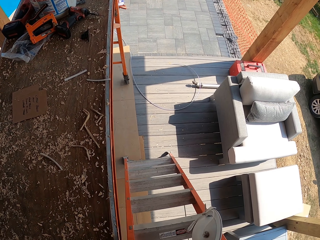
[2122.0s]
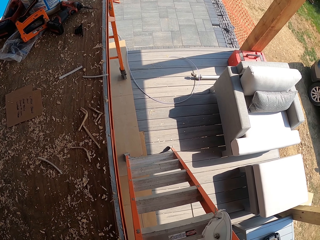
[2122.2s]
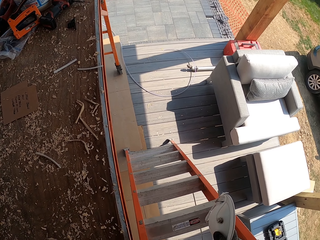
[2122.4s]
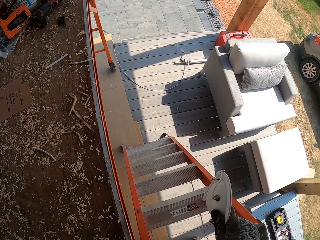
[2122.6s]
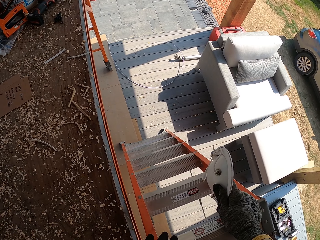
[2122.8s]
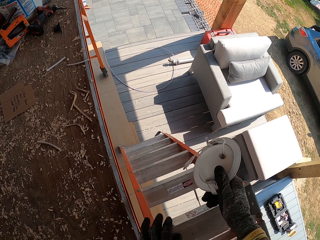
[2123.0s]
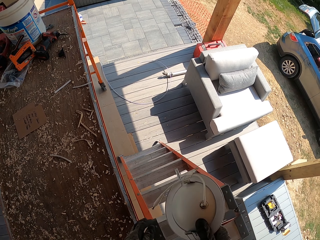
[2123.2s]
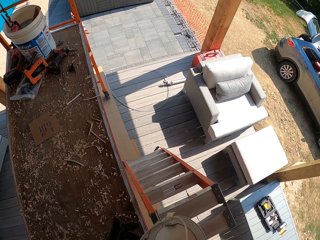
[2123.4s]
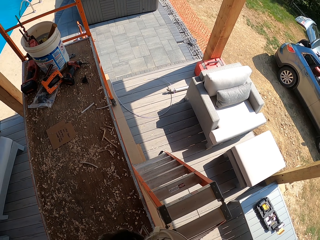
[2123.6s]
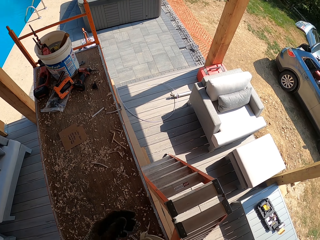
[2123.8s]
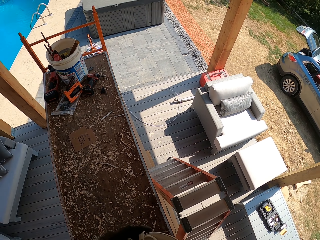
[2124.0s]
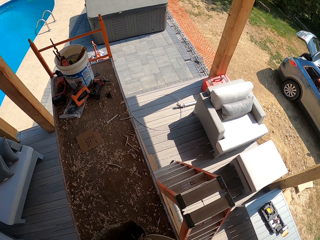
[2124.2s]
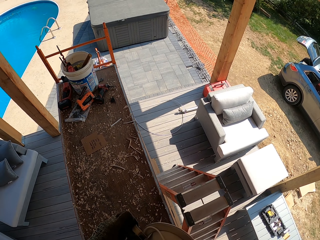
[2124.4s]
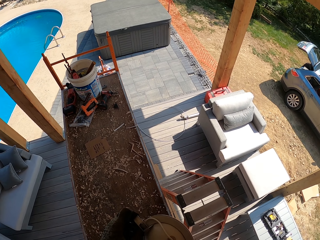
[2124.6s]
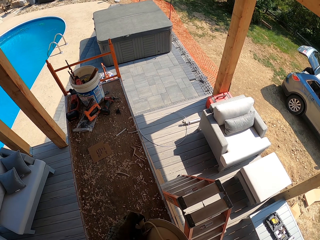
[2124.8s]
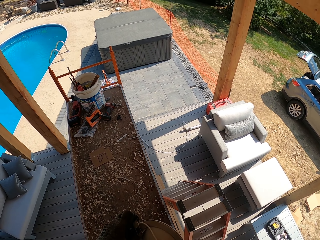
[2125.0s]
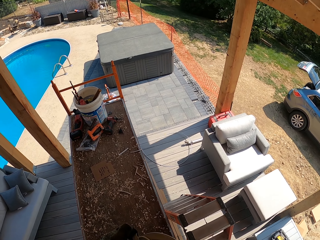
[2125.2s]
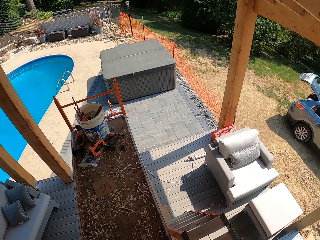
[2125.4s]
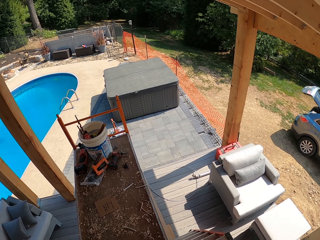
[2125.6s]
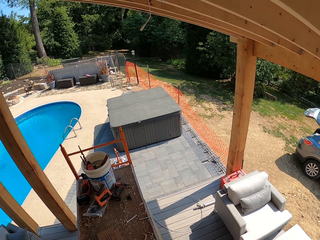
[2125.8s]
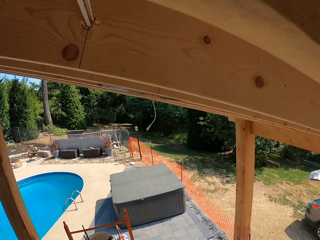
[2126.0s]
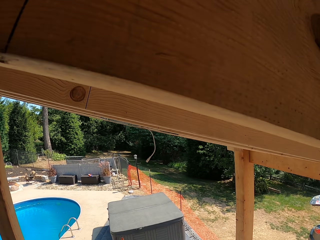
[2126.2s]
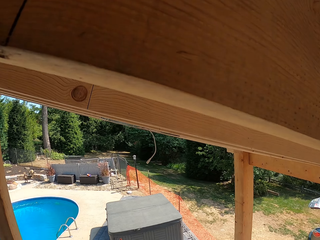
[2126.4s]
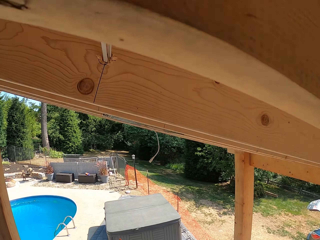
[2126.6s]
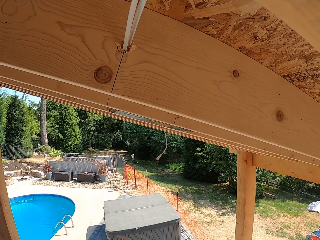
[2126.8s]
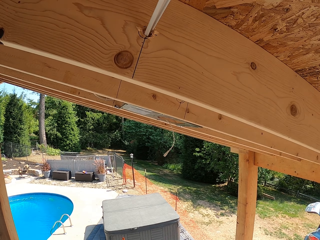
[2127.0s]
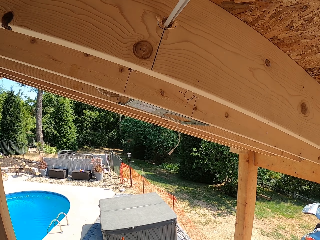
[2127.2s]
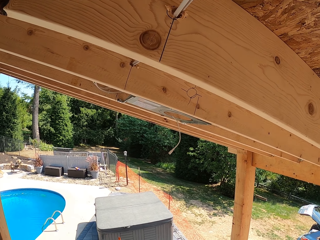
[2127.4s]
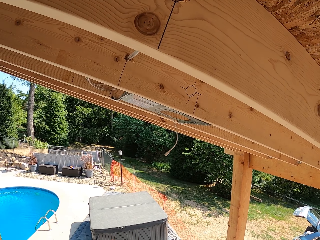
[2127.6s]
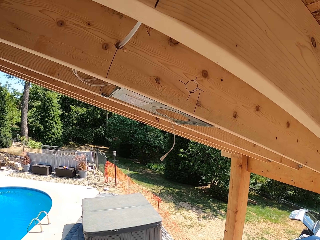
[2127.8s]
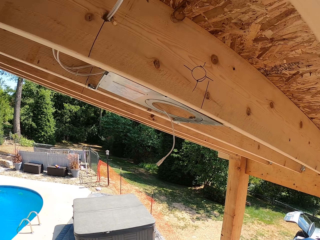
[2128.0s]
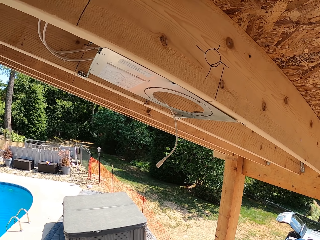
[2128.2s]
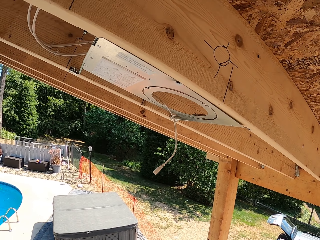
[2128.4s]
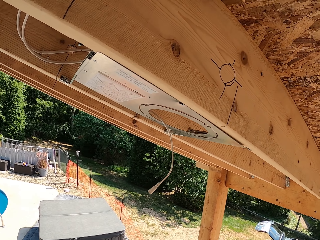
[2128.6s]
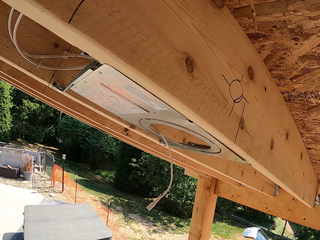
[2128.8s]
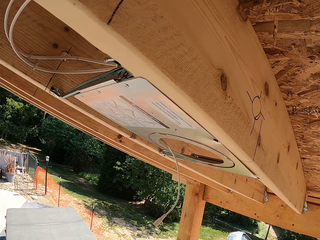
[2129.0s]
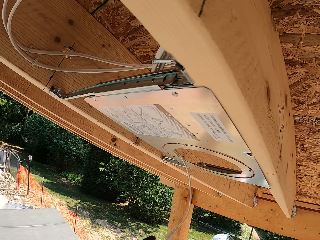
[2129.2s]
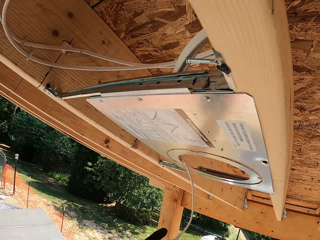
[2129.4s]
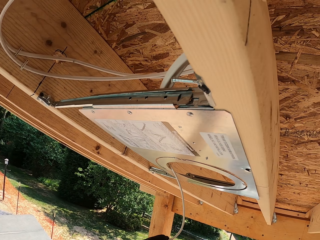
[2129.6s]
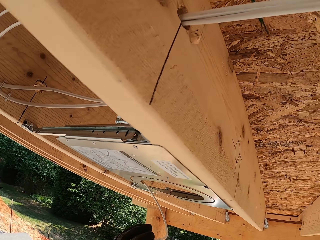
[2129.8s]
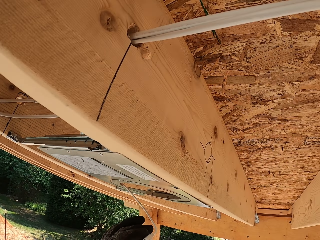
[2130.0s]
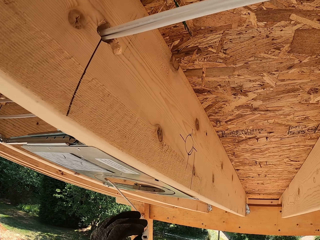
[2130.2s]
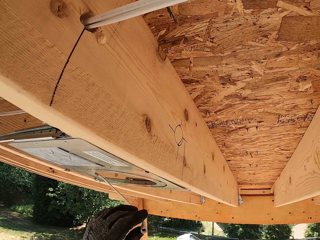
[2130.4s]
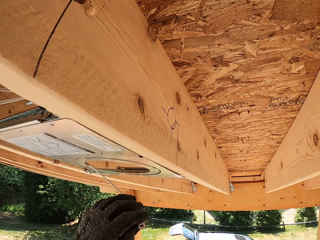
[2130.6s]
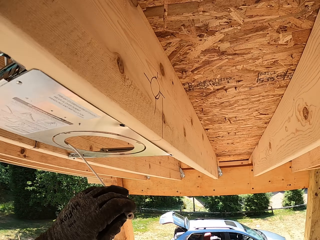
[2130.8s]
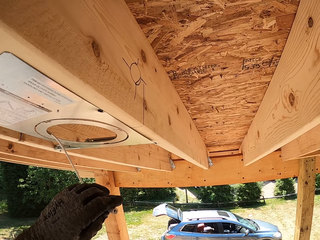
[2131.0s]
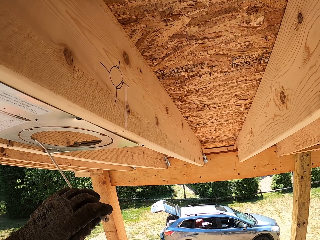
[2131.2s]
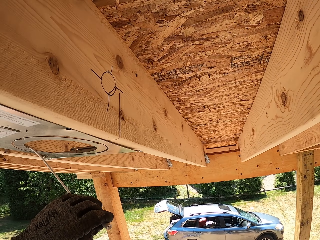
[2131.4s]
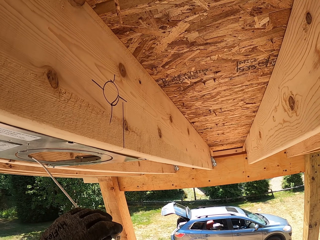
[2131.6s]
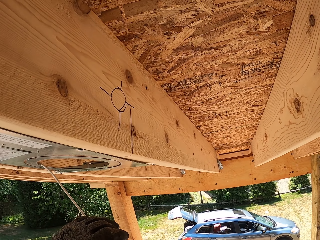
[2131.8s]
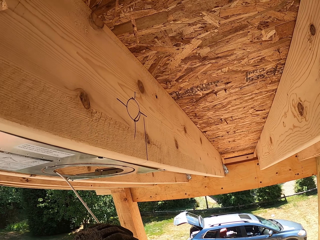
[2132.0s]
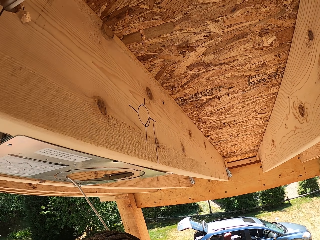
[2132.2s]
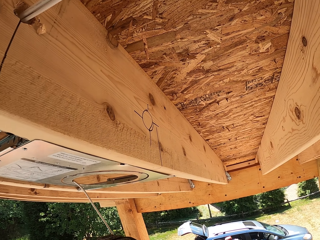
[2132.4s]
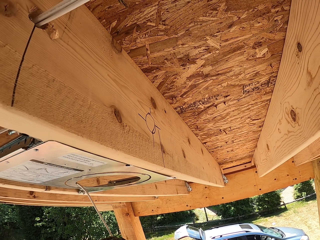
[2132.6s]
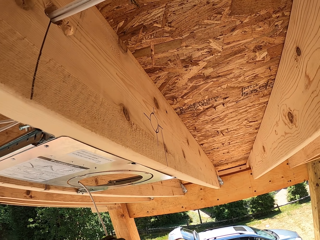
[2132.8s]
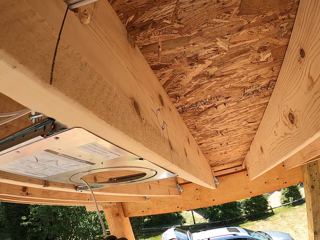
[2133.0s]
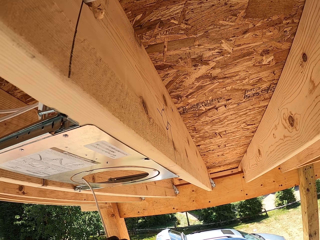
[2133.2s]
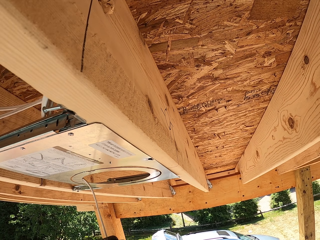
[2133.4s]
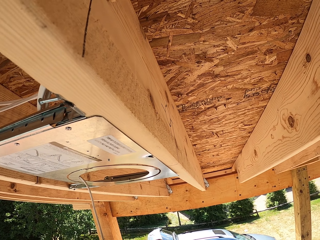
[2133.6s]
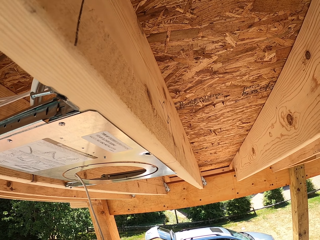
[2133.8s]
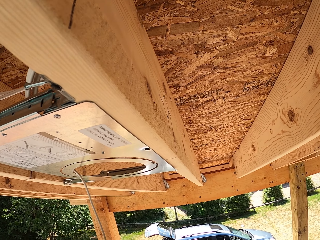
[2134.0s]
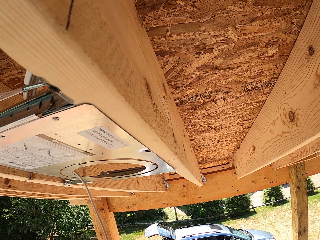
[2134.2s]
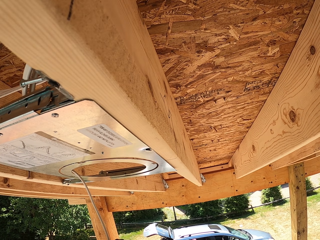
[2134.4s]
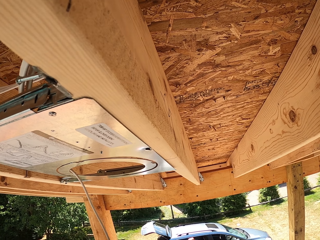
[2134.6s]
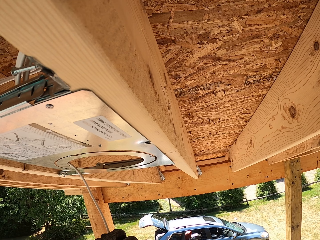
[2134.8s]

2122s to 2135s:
The camera wearer holds an LED light. They connect a wire to the LED light wire.

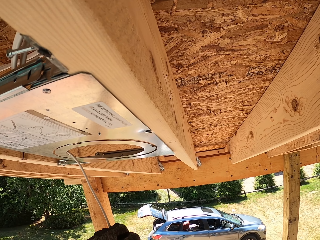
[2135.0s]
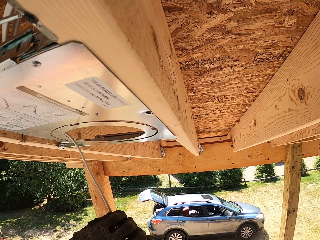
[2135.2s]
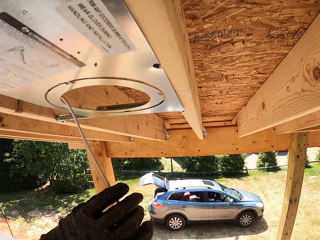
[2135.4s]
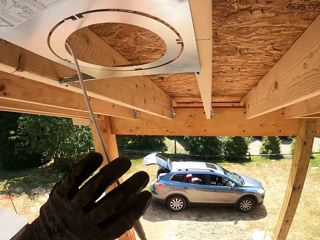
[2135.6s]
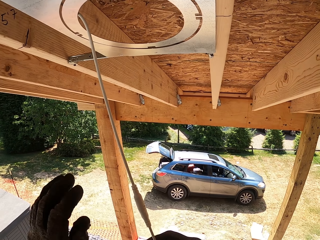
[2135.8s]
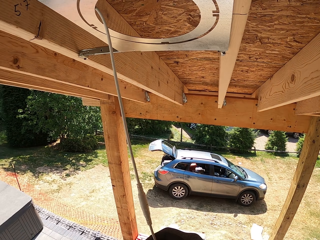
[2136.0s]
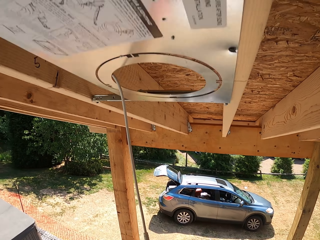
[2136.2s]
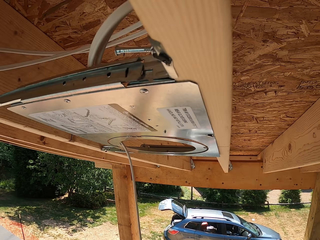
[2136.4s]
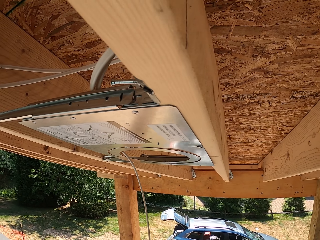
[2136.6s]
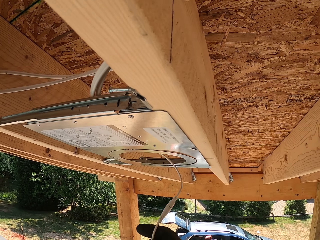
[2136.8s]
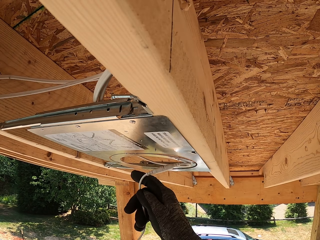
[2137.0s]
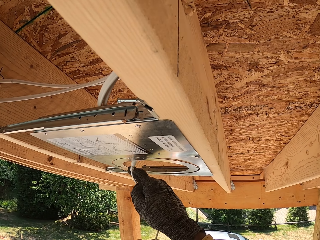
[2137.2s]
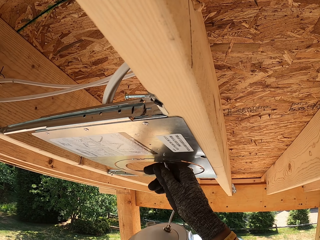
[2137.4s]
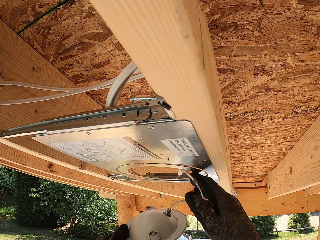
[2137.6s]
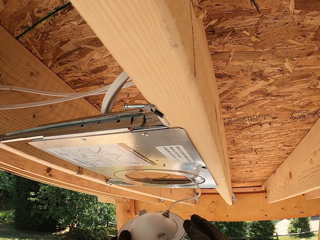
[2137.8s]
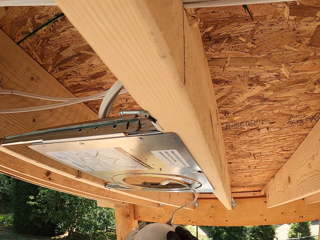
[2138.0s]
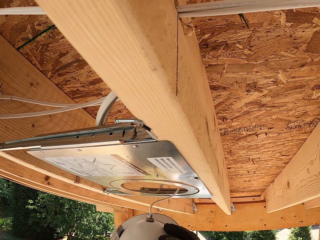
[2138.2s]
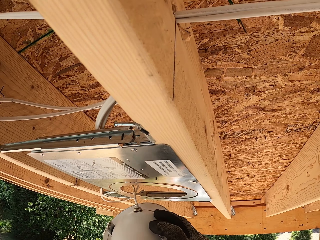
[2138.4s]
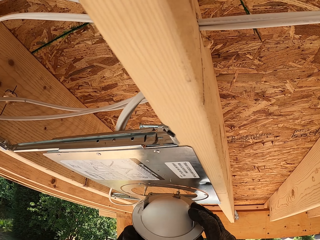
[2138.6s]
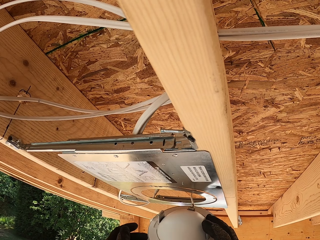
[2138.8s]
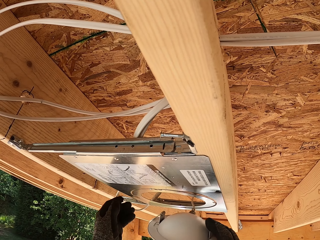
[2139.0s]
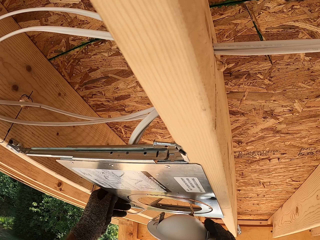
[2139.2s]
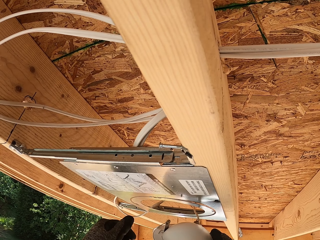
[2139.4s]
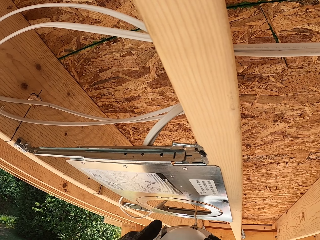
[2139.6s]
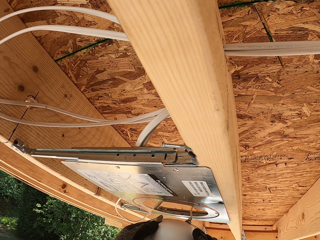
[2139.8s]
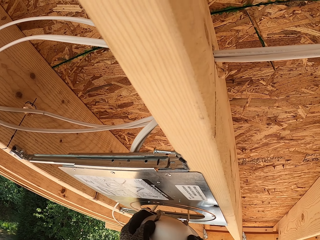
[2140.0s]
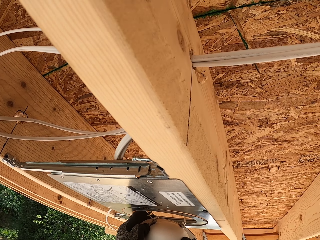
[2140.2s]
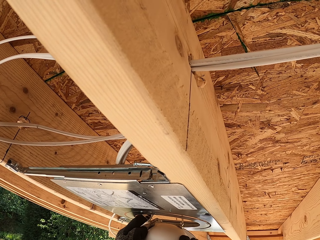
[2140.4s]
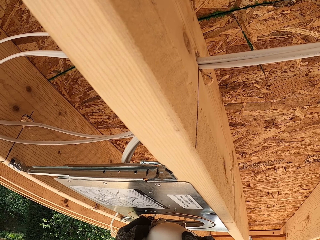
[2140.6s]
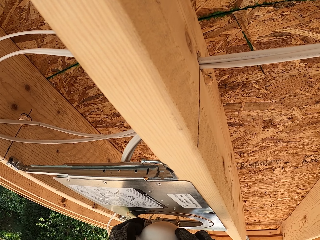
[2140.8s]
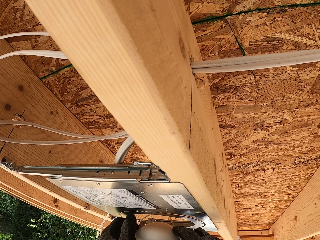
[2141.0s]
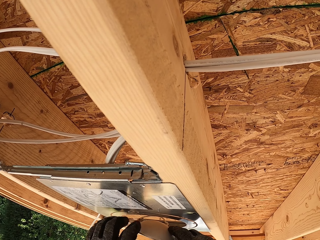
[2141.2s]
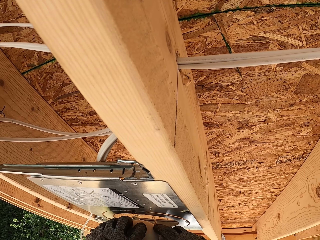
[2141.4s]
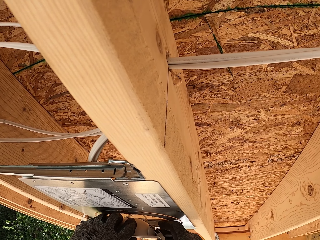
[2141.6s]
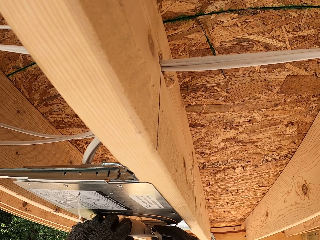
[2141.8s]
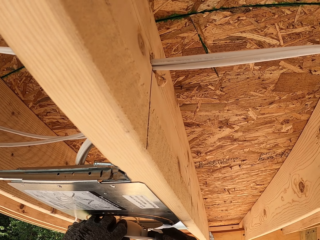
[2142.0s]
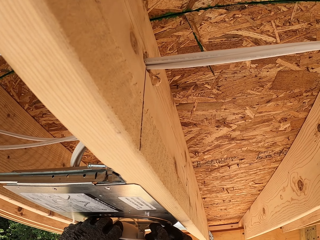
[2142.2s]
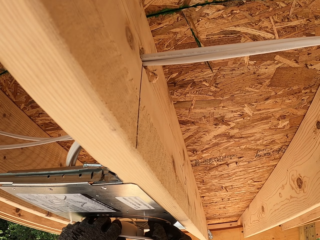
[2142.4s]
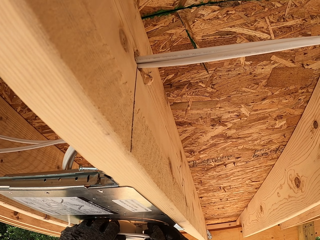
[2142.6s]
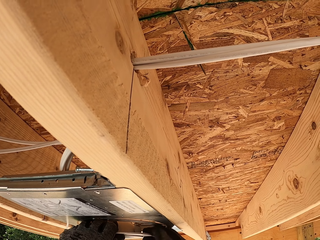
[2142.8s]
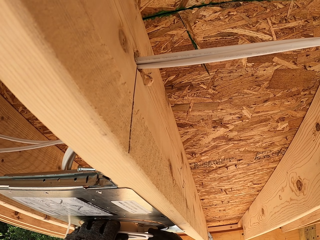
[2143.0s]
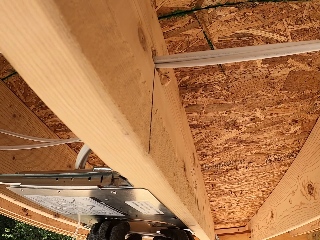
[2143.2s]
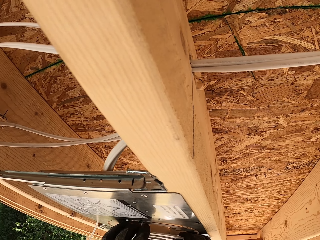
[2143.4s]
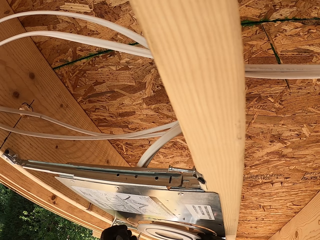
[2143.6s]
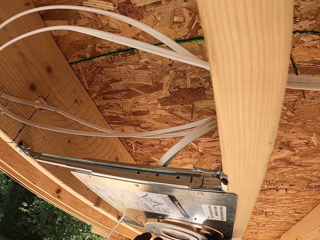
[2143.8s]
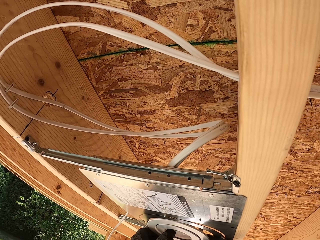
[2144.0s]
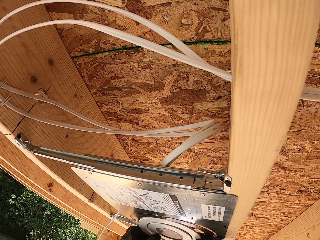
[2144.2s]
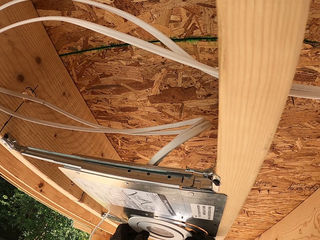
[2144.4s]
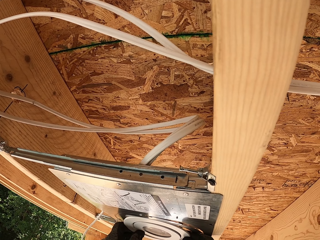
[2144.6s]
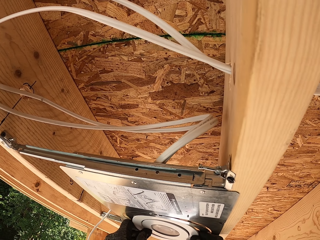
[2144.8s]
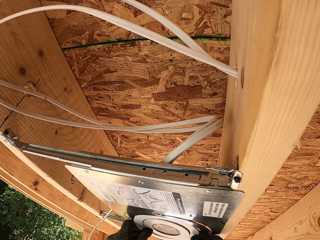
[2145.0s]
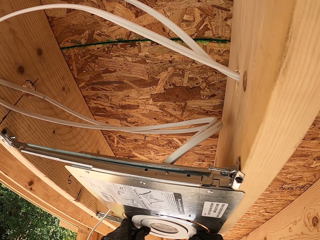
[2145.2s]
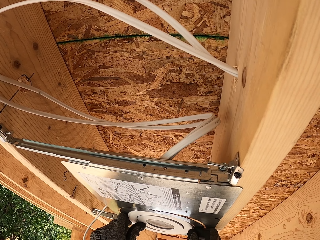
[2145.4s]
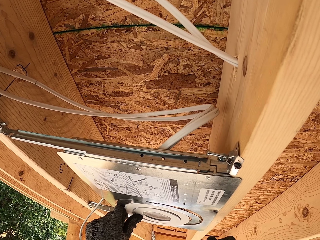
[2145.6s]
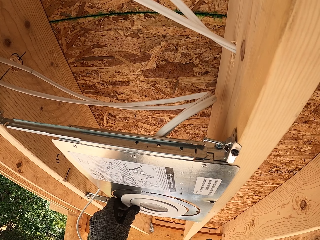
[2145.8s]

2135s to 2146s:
The camera wearer fits the LED light on the LED cover. They fix a circular light in the roof mount.
